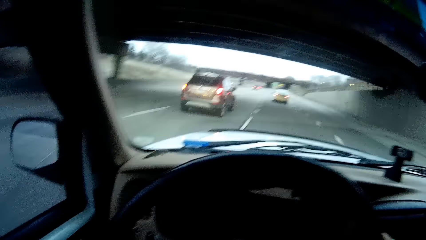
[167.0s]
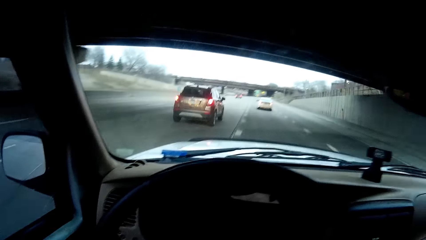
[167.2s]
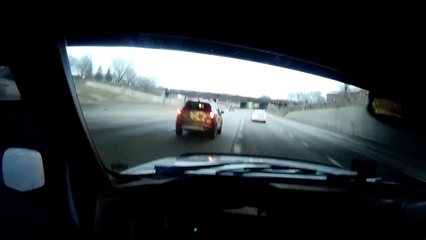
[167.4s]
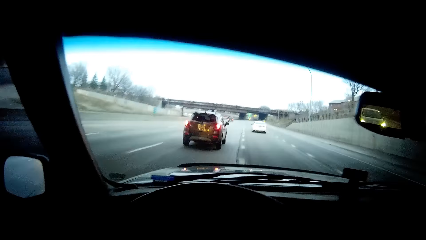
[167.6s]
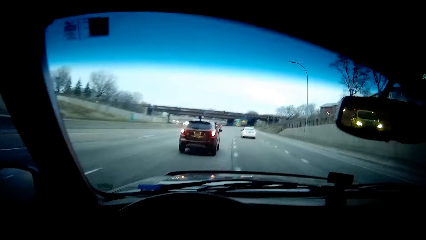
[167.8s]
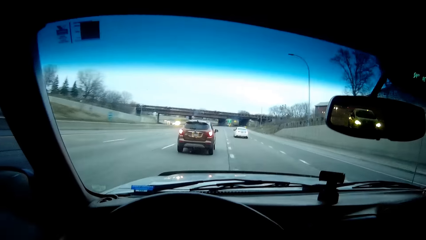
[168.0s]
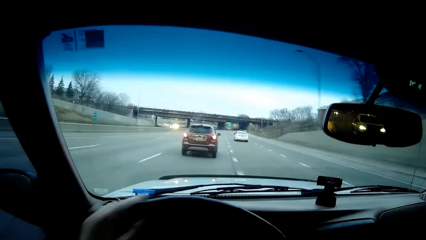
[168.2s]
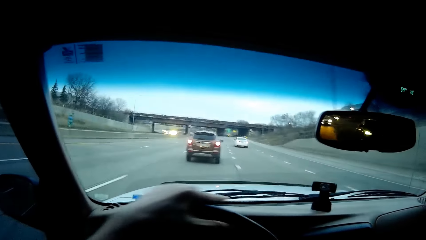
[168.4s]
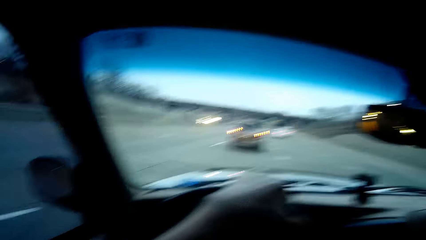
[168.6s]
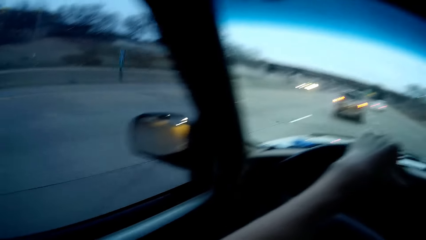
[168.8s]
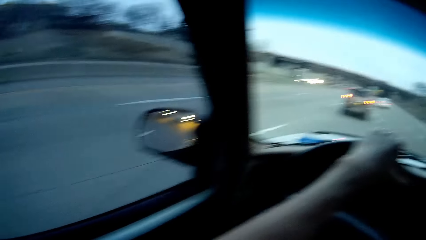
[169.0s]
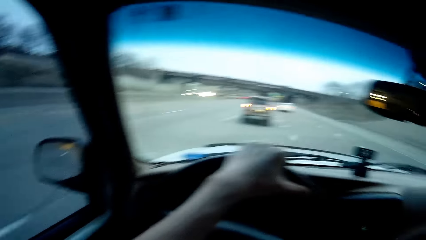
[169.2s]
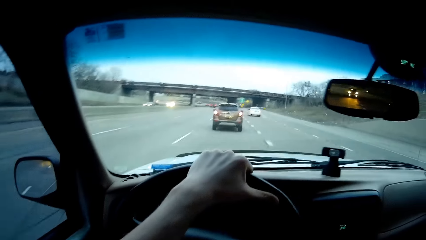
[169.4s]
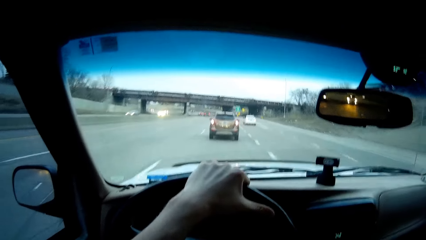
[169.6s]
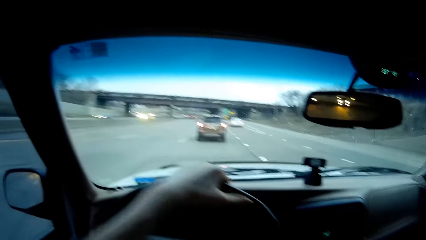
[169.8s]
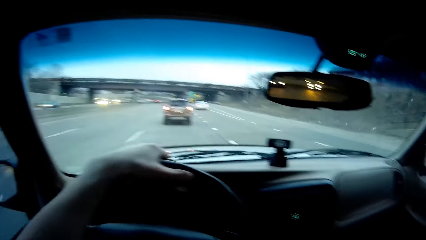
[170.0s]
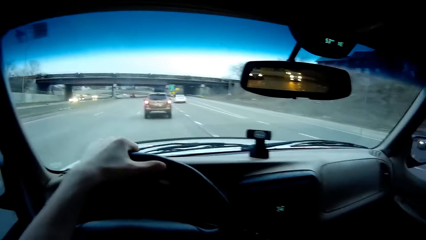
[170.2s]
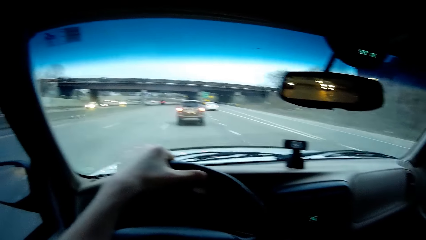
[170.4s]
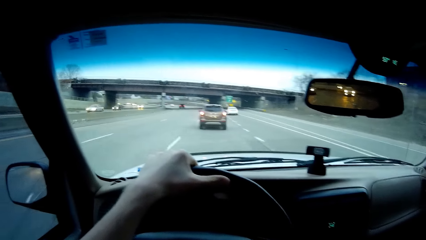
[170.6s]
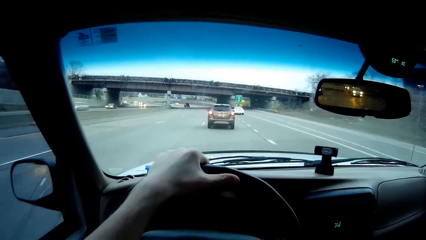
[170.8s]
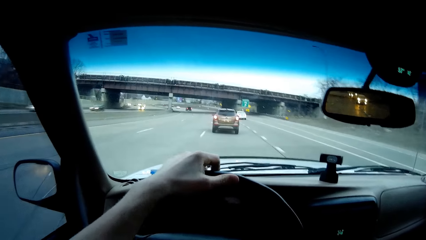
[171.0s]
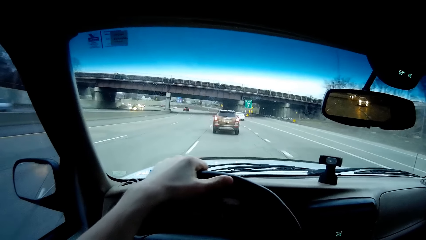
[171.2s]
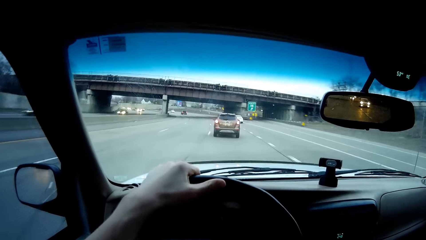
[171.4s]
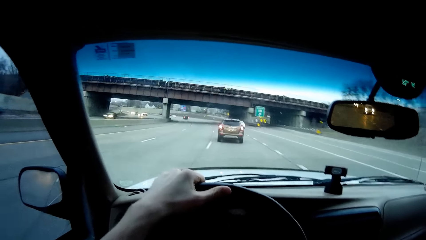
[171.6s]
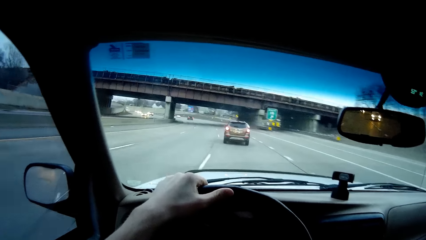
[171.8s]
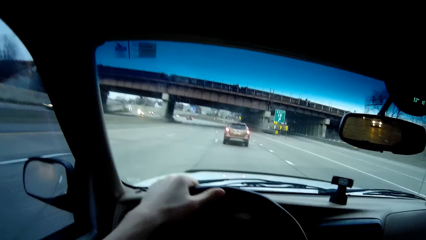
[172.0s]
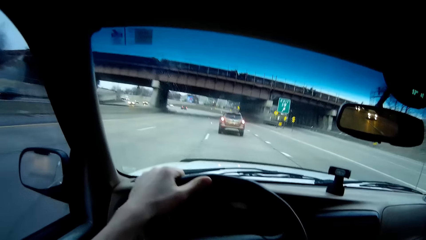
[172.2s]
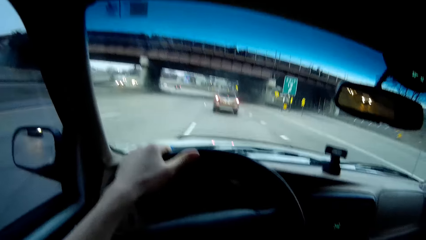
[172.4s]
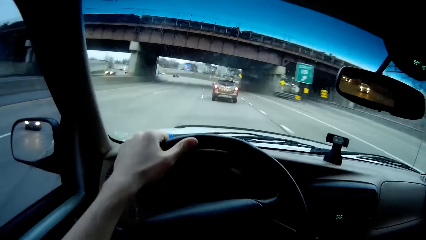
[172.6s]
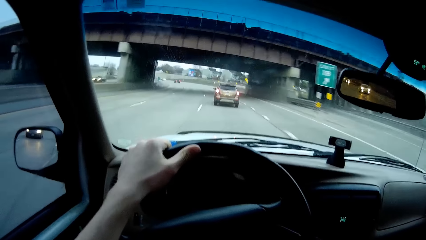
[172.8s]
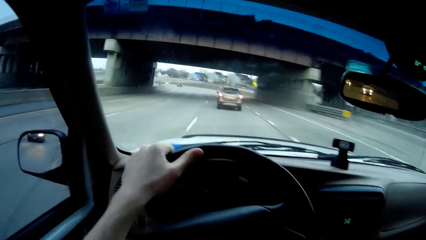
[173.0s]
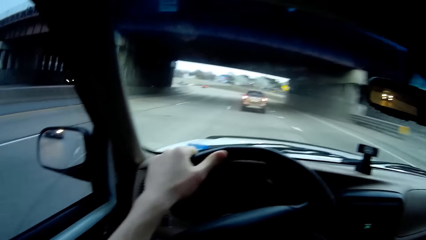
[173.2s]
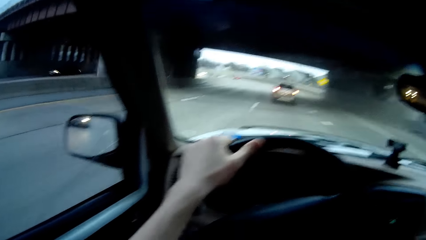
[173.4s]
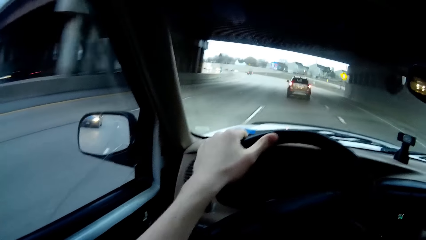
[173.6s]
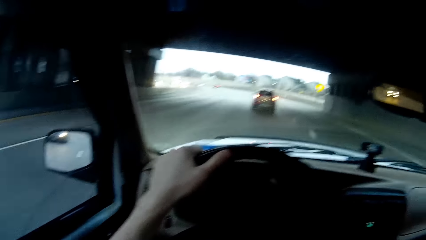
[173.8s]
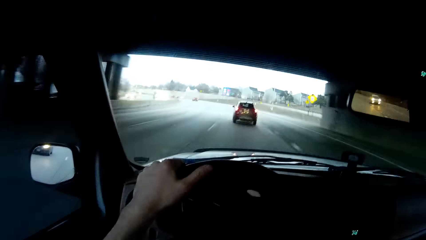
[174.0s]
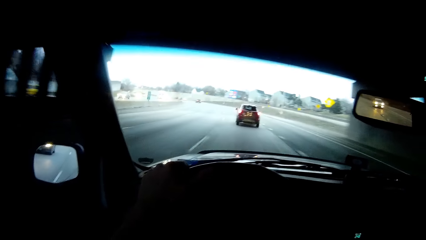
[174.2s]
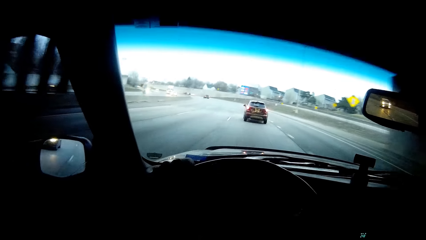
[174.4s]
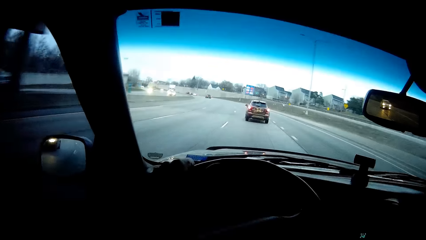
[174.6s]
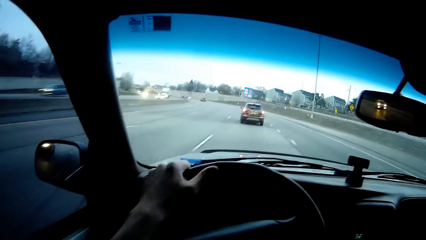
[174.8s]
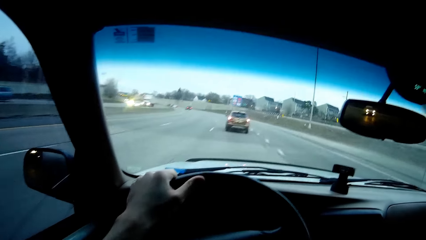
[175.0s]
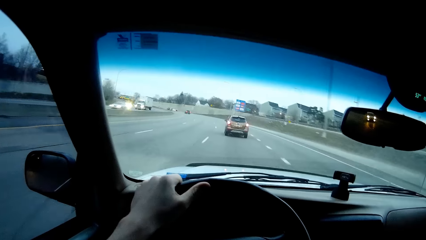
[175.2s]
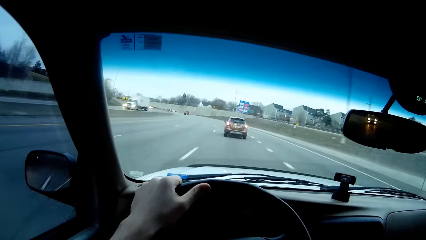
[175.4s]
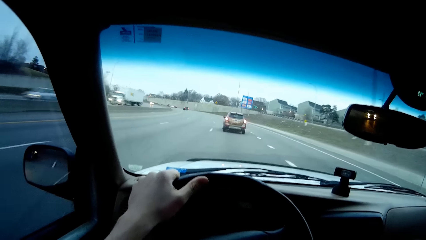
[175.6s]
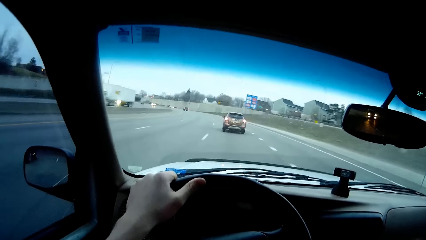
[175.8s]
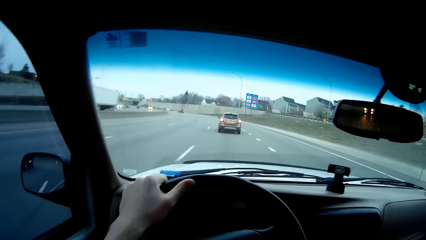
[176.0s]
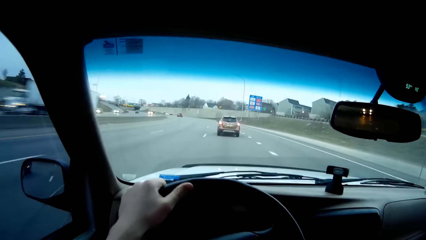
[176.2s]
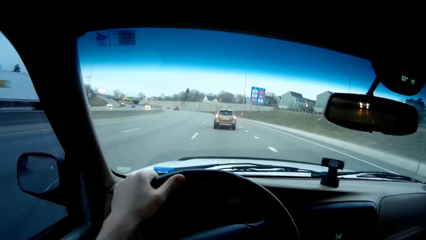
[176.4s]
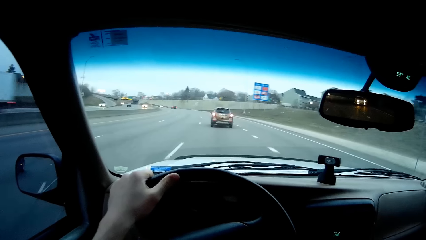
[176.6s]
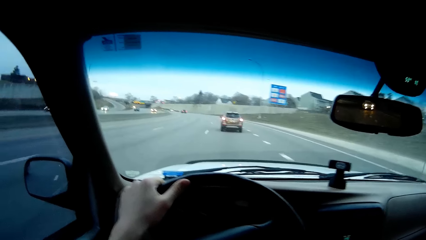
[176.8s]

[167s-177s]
The camera wearer puts his hand on the steering wheel. He drives.
